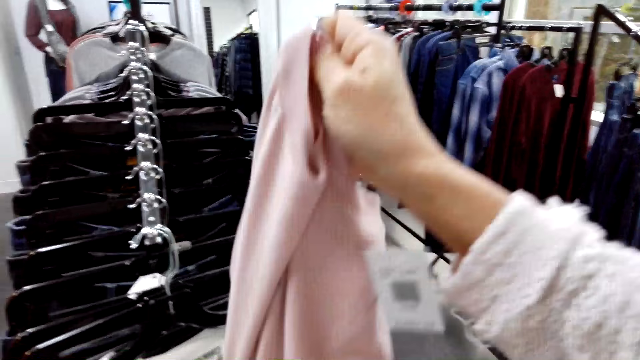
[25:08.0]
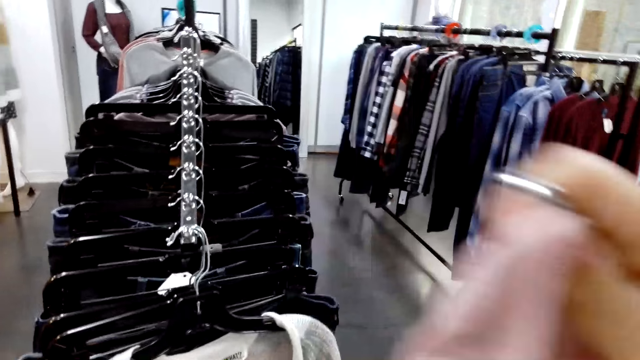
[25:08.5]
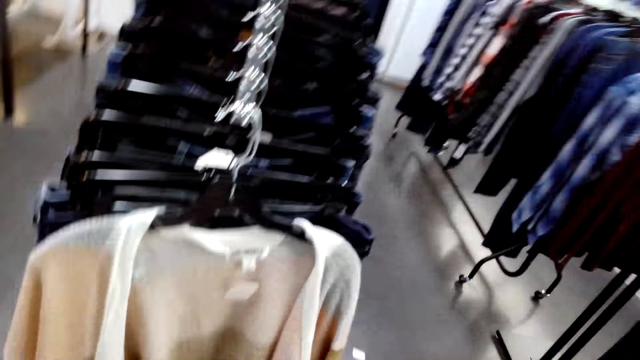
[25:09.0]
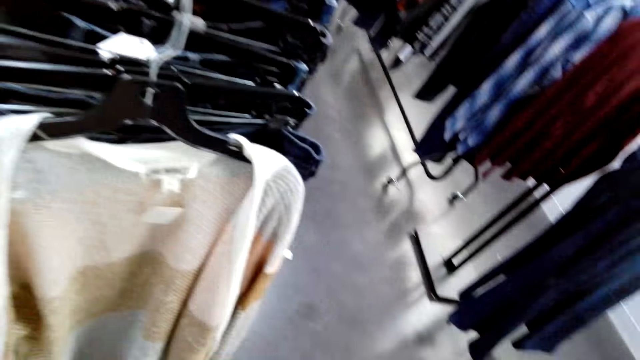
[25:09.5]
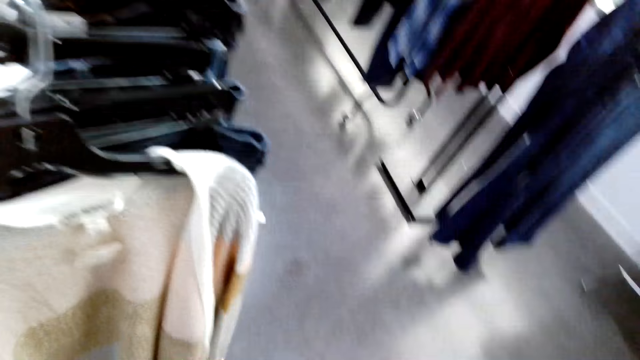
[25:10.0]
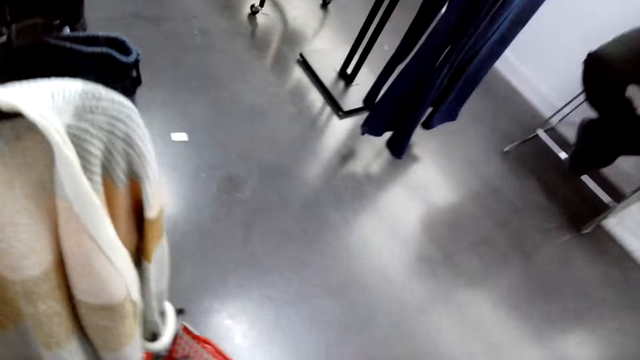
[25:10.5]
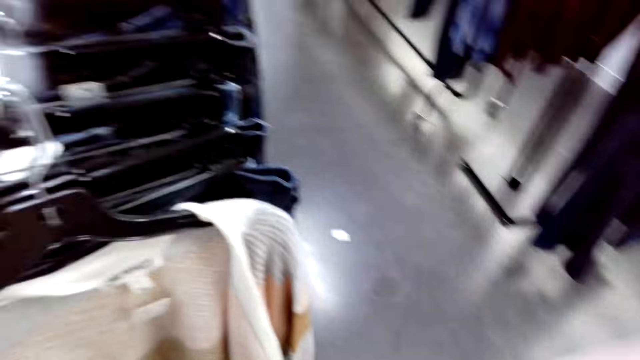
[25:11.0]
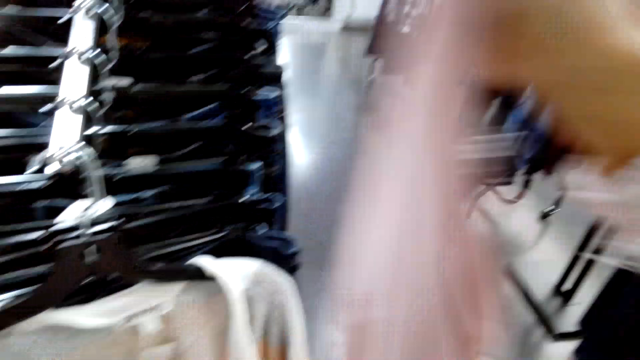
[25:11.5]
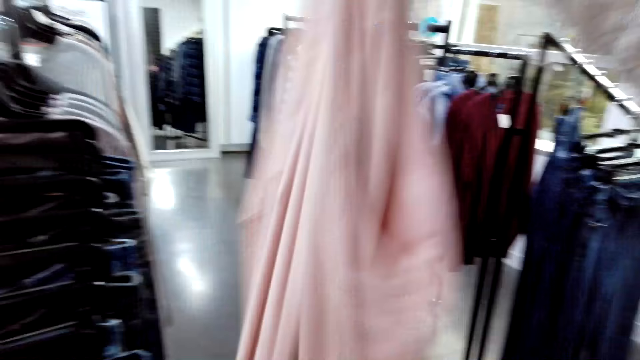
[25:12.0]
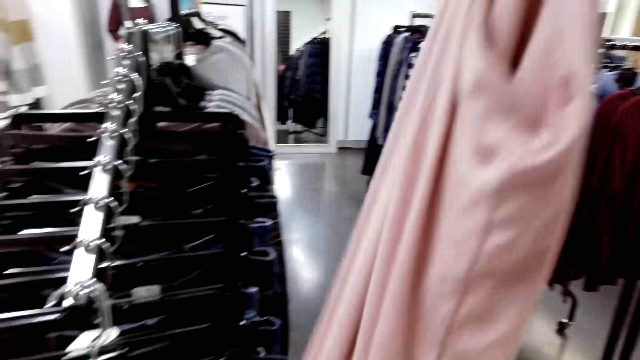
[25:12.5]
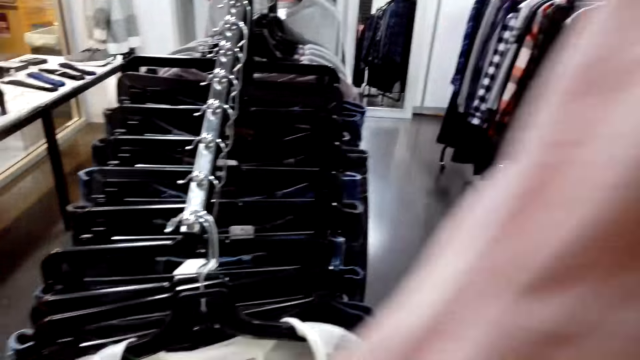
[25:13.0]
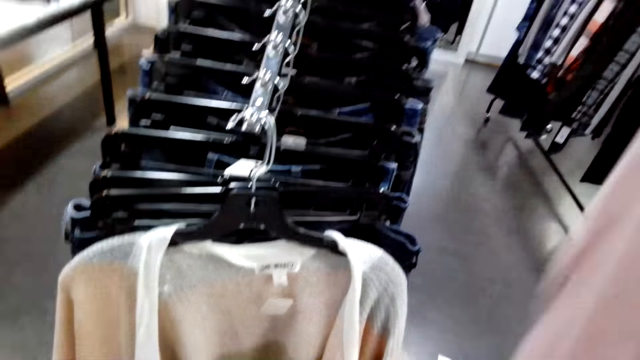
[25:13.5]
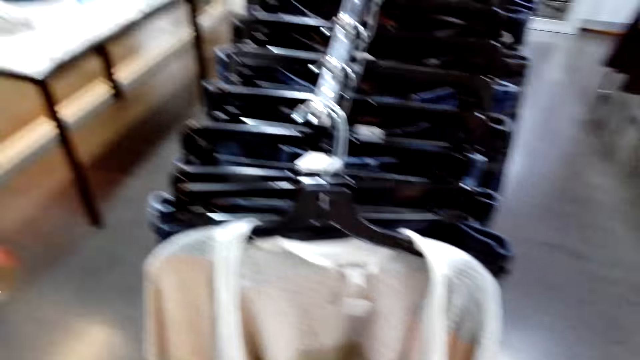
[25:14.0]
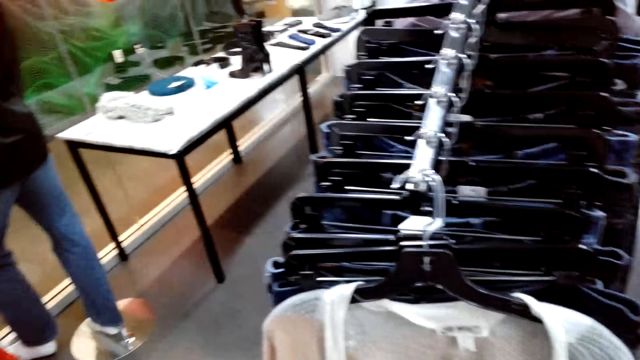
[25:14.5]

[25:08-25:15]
The camera wearer separates the clothes.

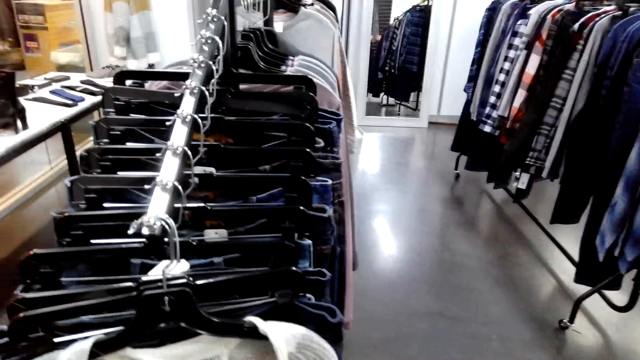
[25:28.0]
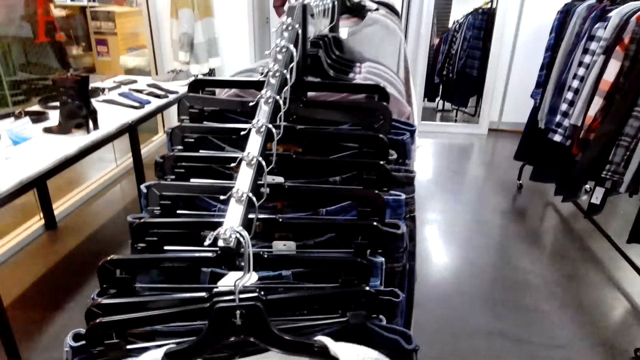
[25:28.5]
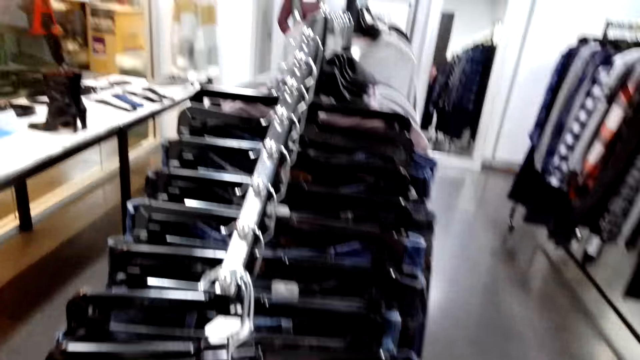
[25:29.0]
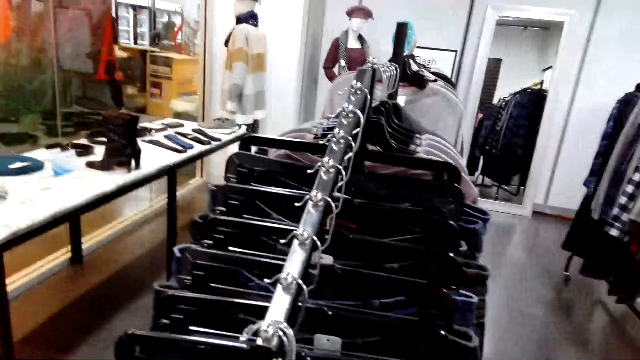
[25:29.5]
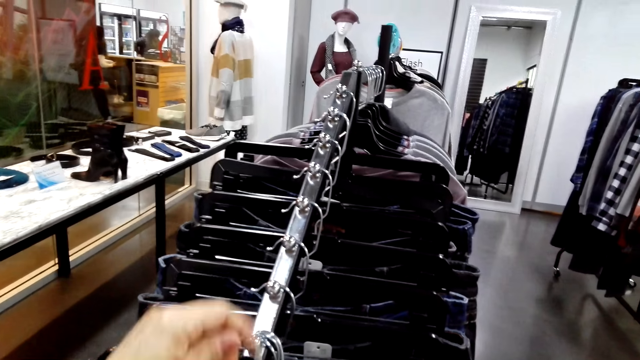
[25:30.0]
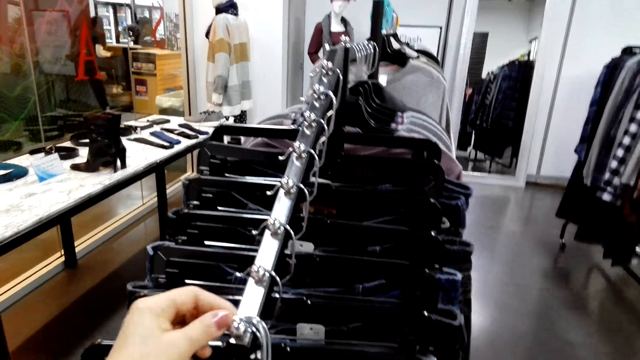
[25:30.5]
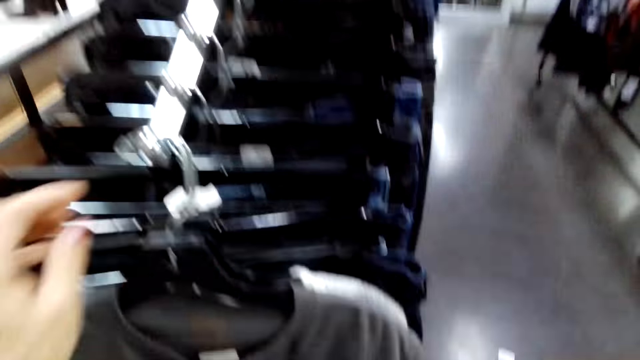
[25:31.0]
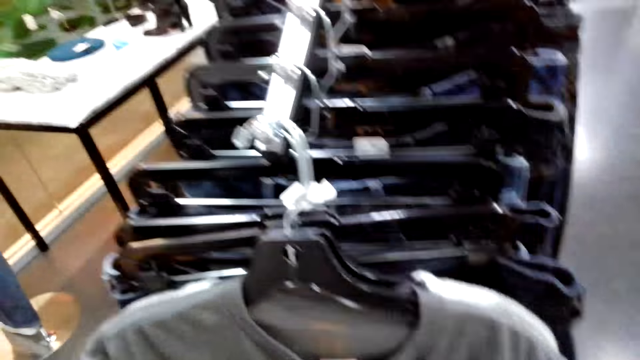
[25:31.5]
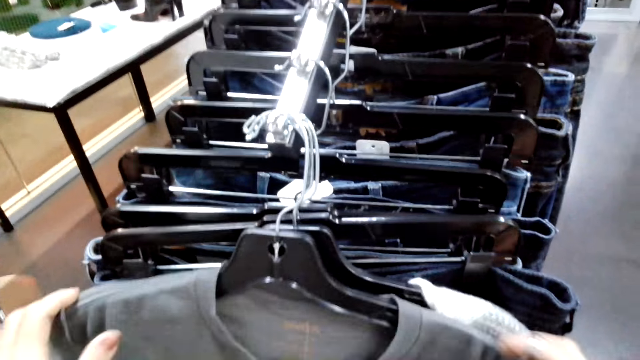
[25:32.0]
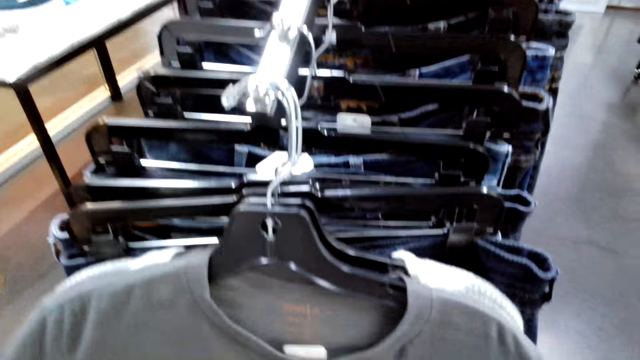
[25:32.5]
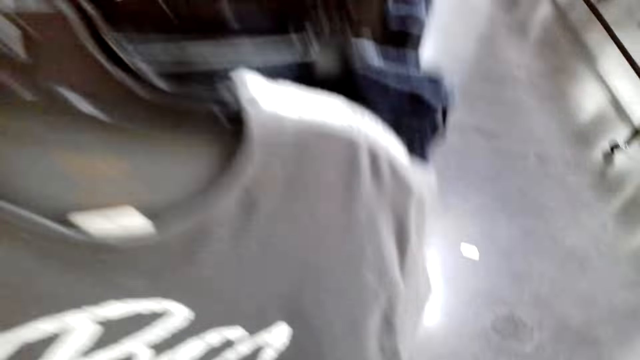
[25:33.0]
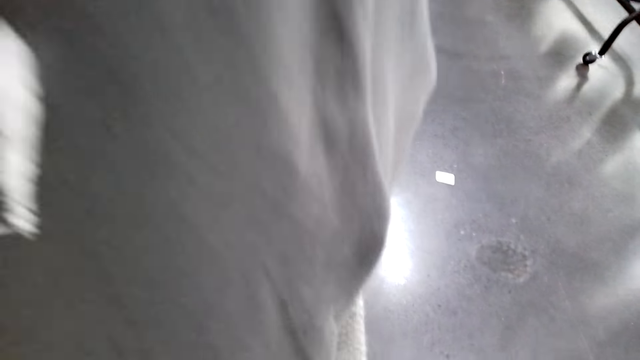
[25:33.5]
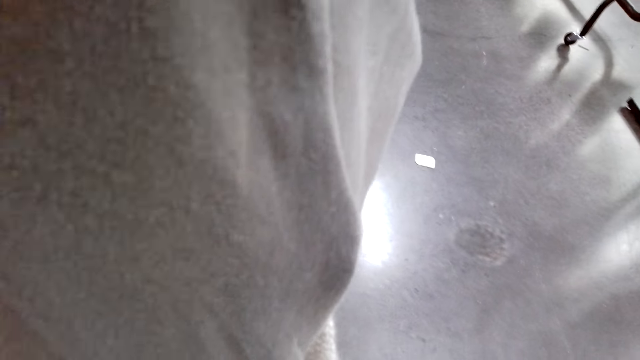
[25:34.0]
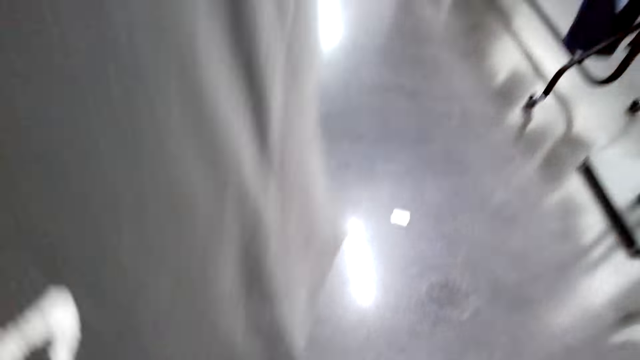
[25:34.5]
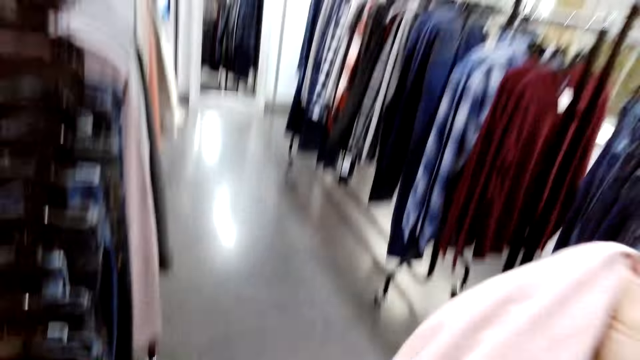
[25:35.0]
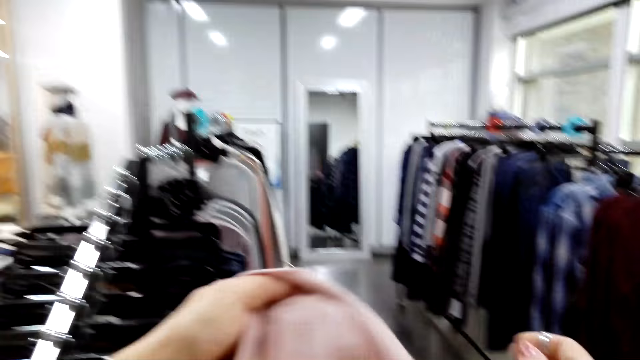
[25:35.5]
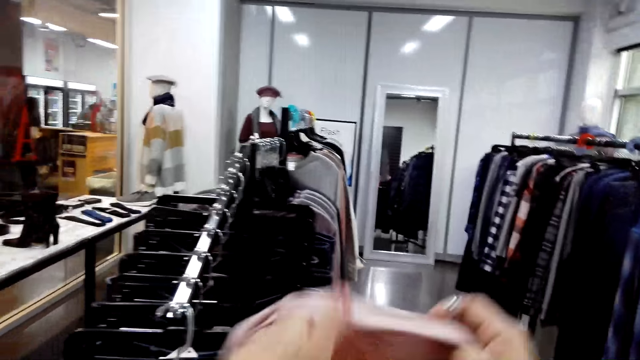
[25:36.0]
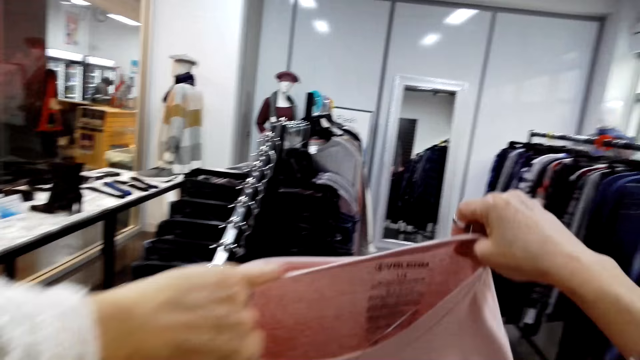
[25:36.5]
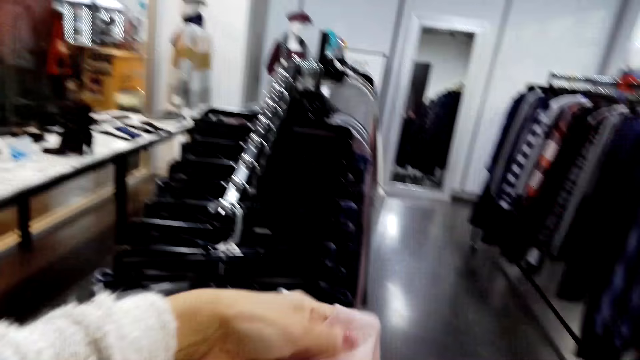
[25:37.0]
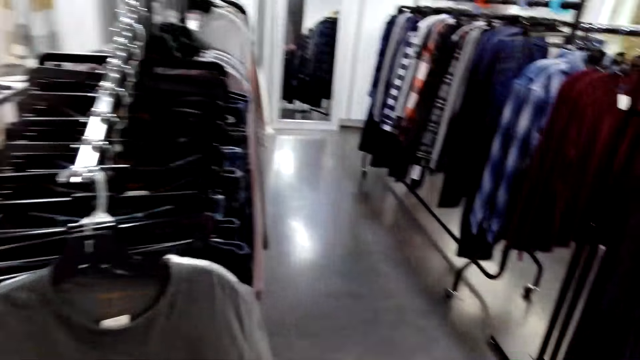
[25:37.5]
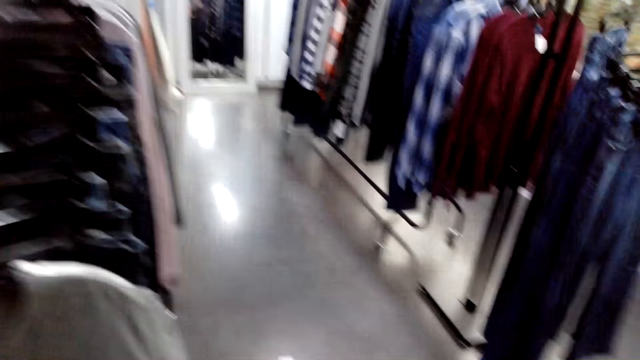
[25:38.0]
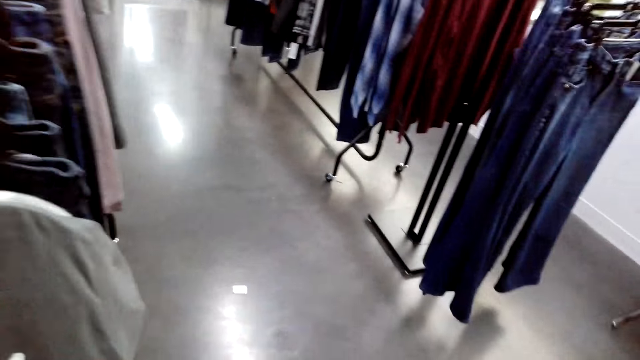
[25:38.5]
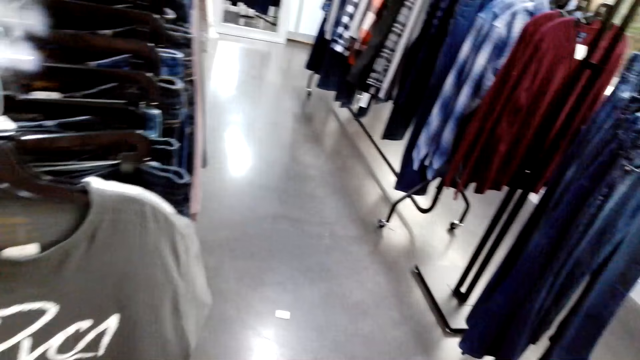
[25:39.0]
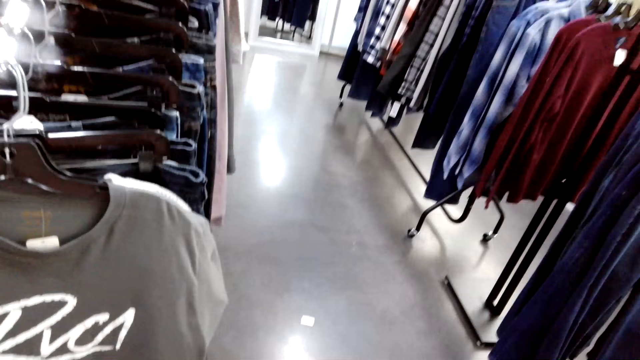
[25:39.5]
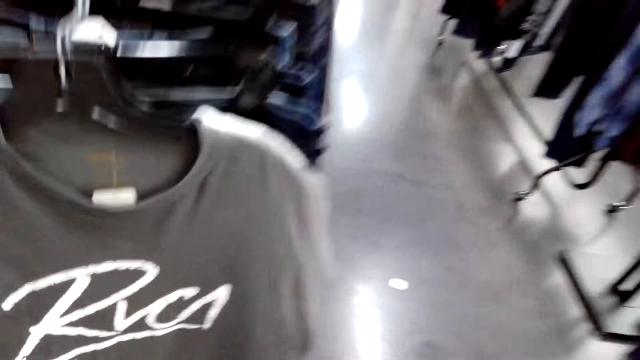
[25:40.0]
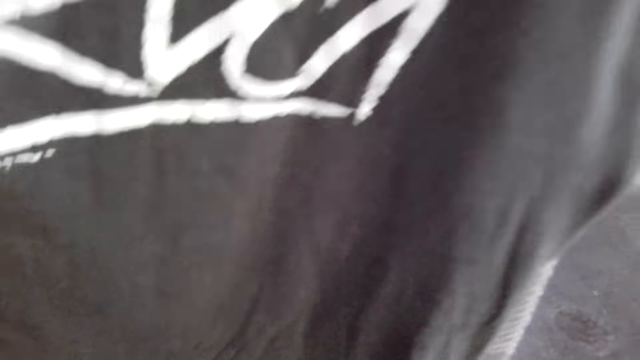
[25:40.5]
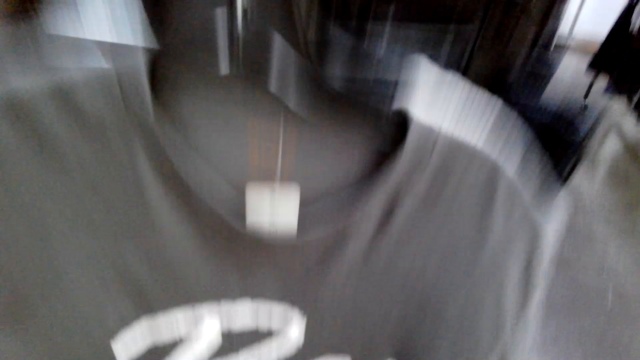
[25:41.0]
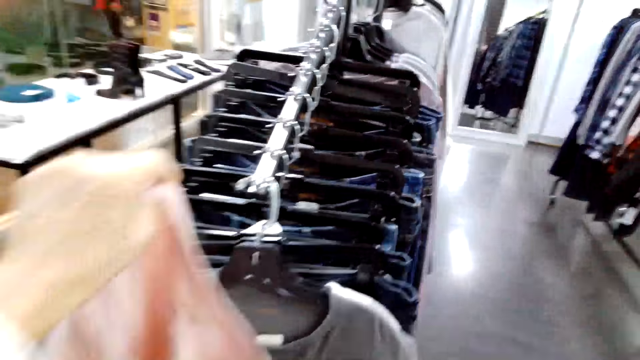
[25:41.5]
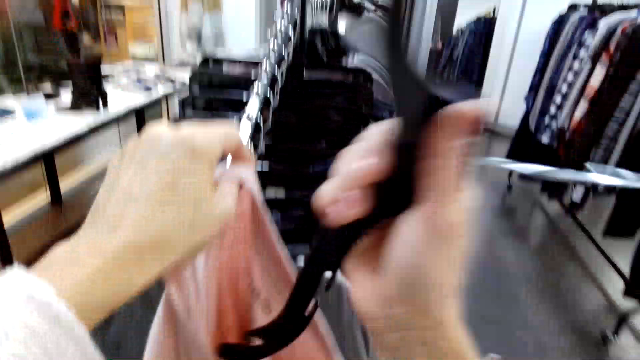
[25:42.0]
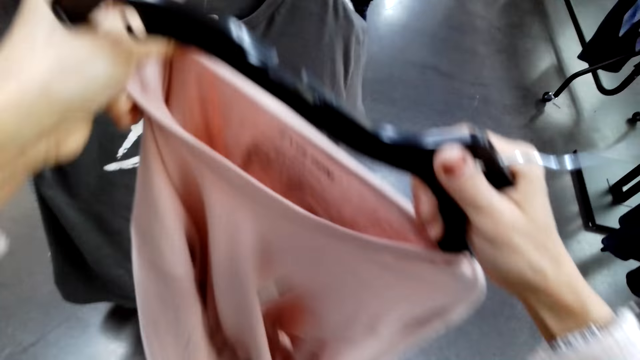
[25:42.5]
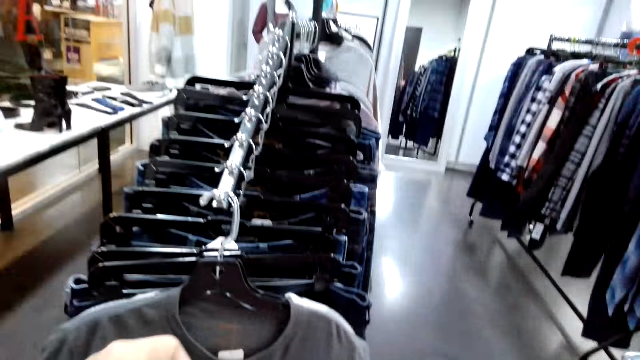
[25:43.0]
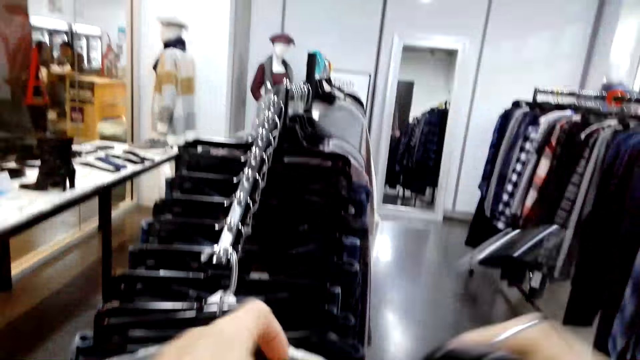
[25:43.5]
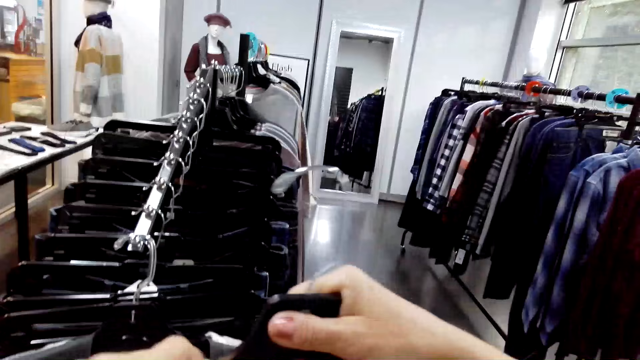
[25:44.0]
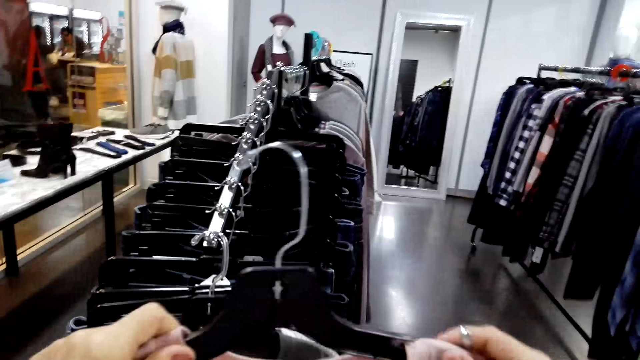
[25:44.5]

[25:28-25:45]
The camera wearer puts the clothes on the hanger rod. They look at the clothes. They put the clothes on the hanger.
